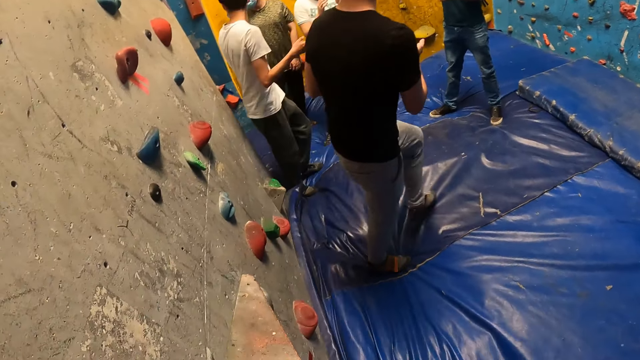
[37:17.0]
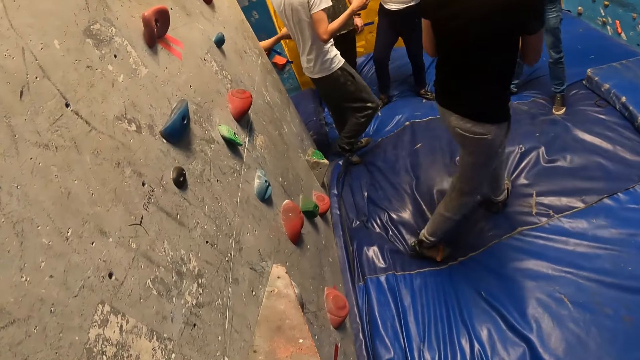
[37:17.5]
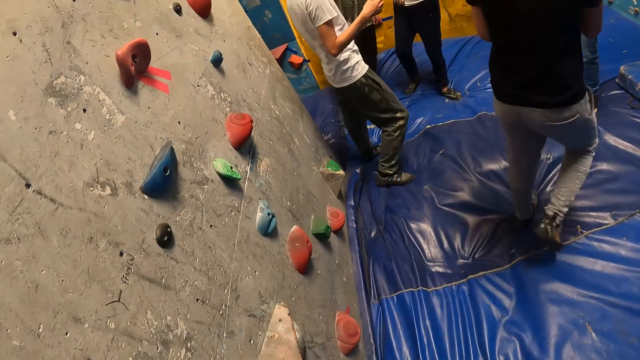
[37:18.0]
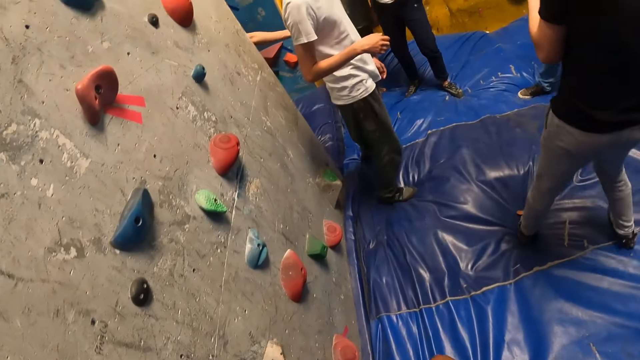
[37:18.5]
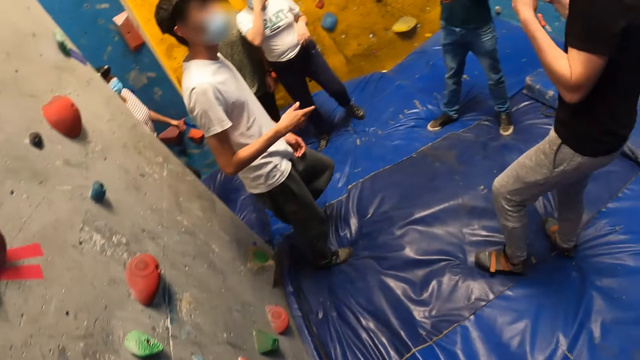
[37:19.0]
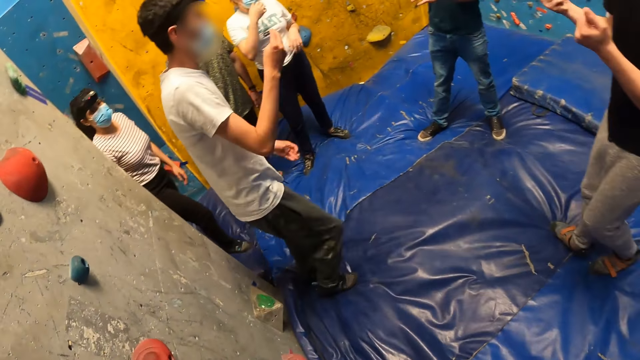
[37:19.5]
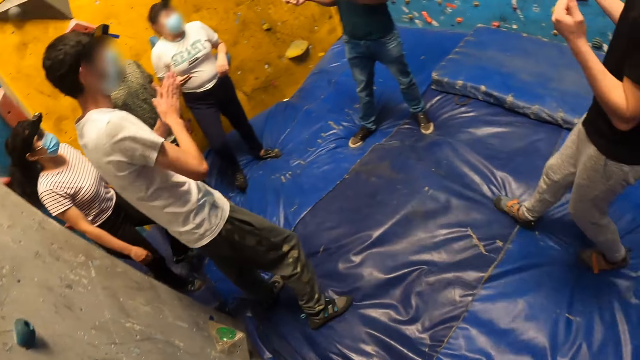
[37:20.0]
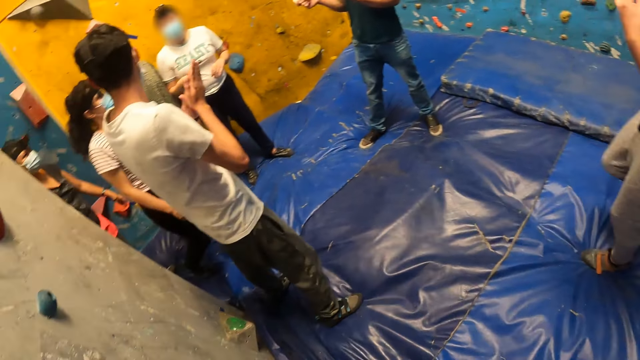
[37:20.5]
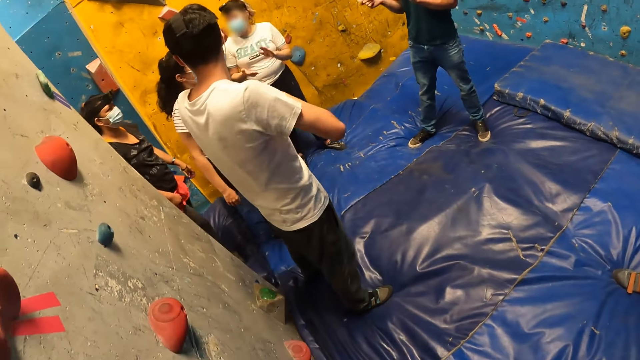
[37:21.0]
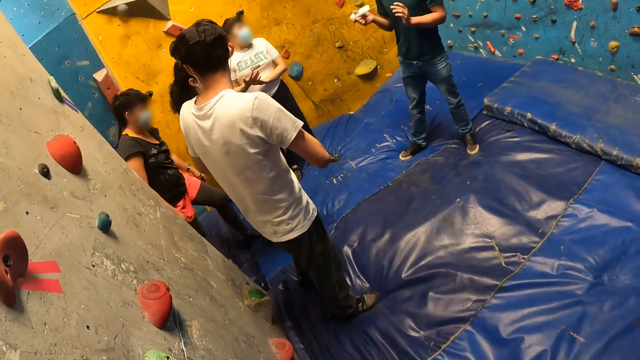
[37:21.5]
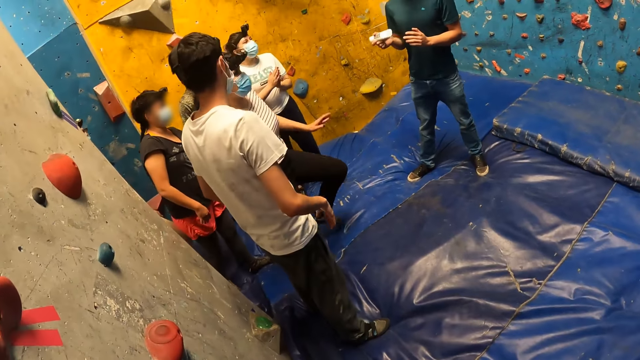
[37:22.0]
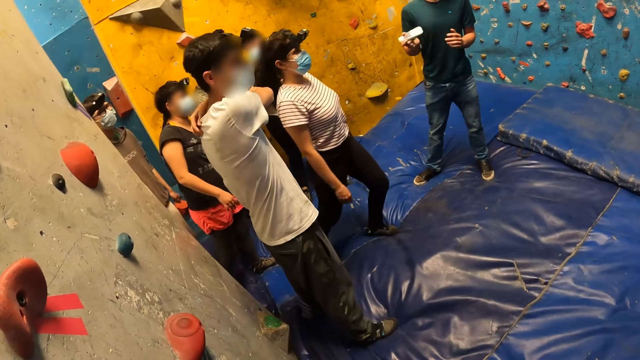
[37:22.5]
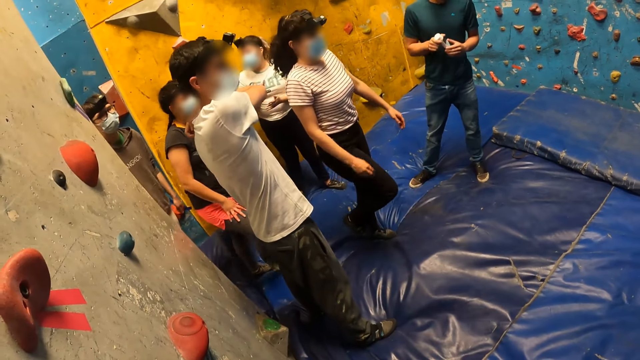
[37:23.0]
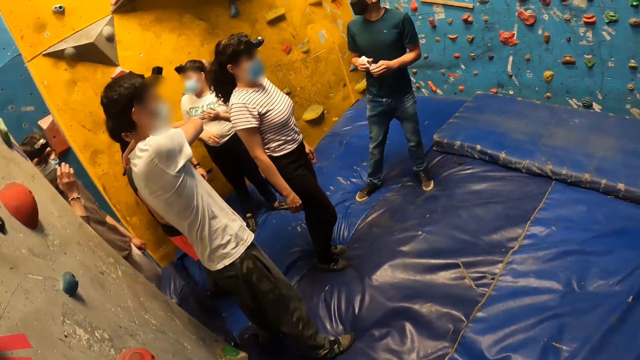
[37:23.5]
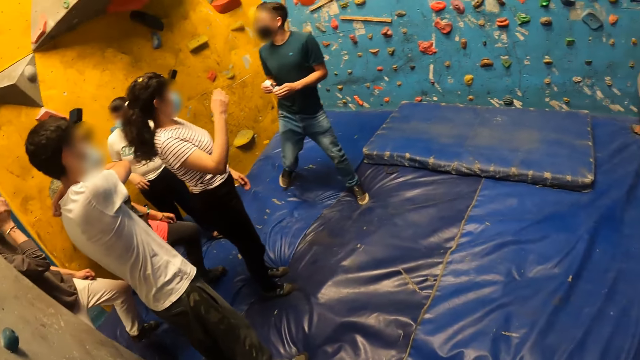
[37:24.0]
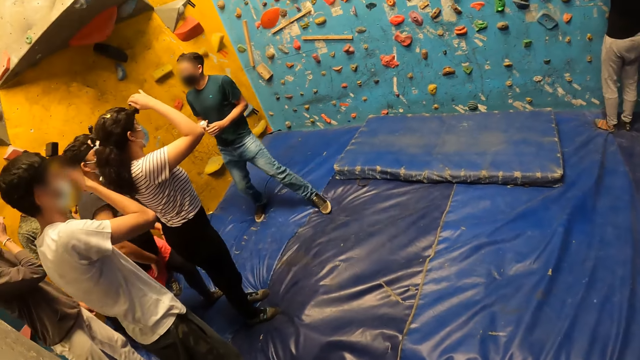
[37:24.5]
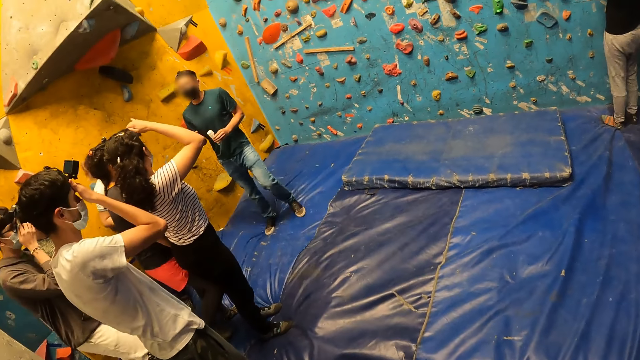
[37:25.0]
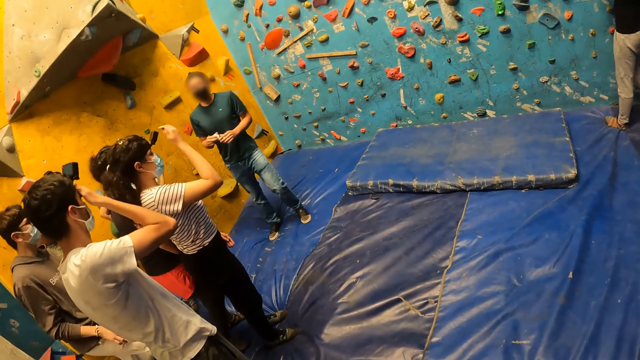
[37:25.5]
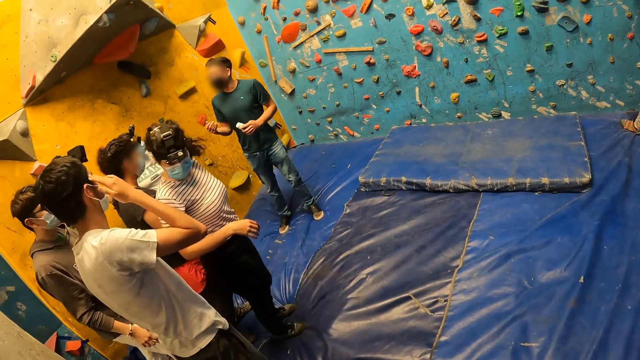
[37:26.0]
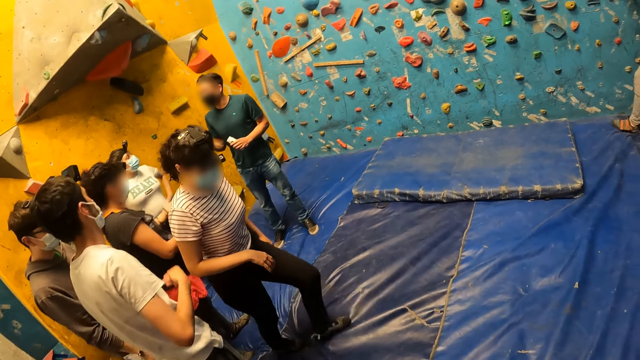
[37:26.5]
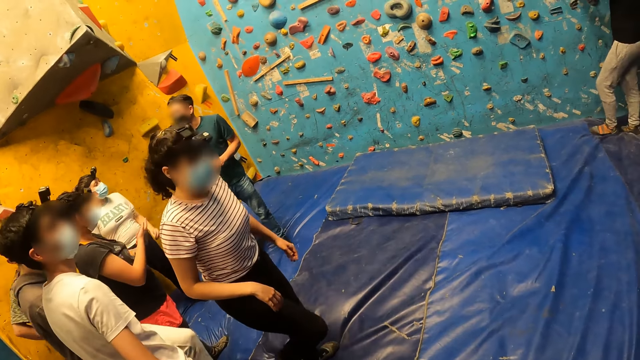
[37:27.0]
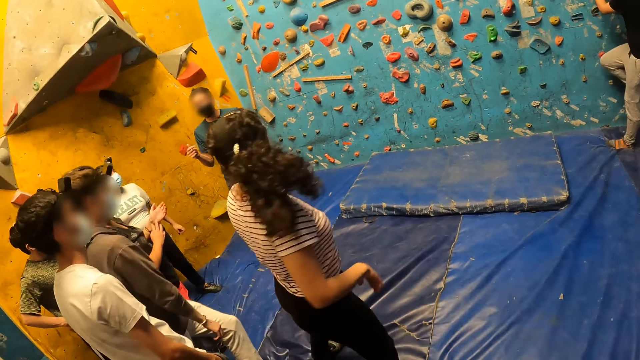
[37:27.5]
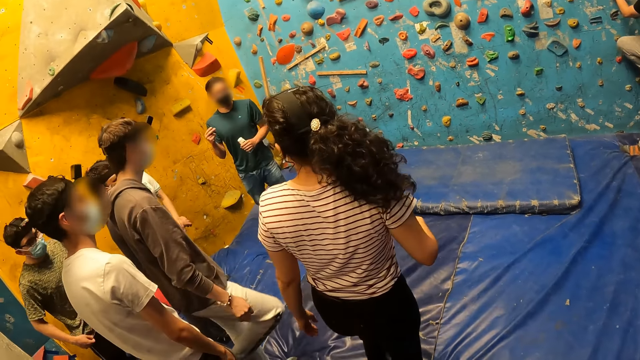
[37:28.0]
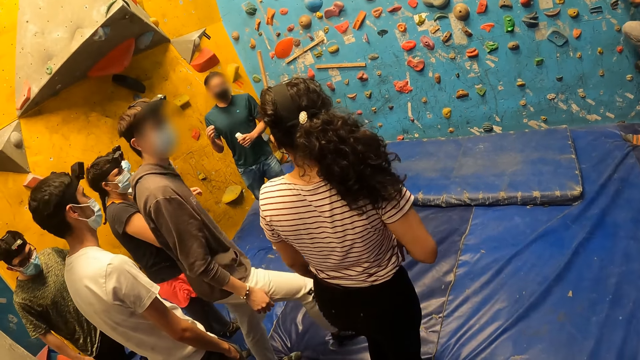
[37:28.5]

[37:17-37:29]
A man walks around. The camera wearer walks around. Another man passes the hand cream in his right hand to his left hand. Another man adjusts a nose mask on his face with his right hand. The camera wearer looks around. A woman adjusts a camera on her head with her right hand. Another man climbs the bouldering wall with the climbing hold. Another man adjusts a camera on his head with his right hand. Another man holds his right hand on his forehead. Another woman holds her right hand on her forehead and walks around.

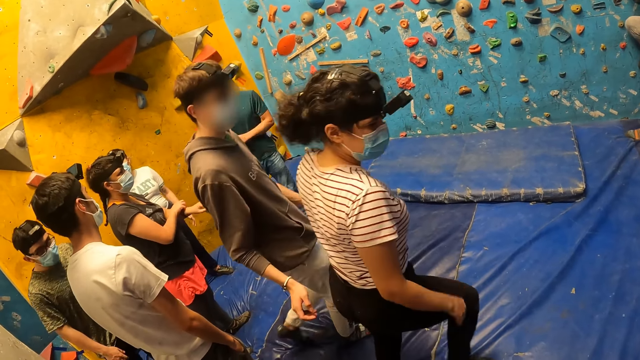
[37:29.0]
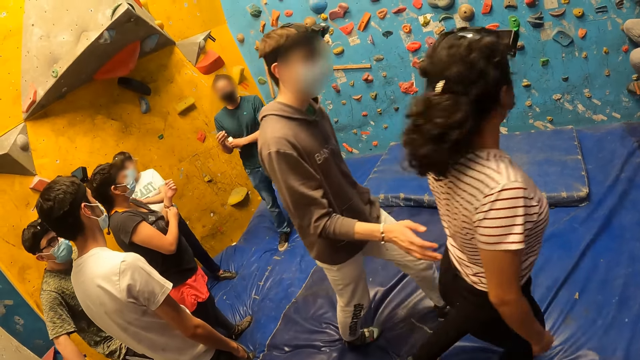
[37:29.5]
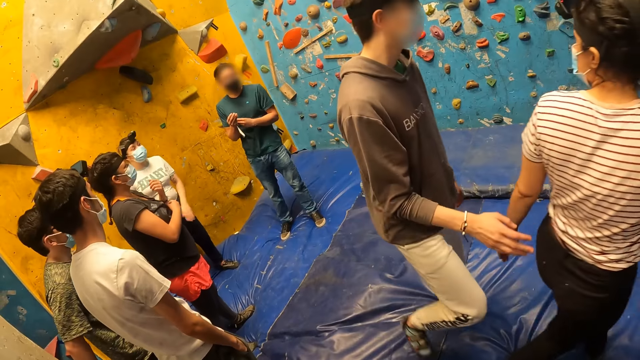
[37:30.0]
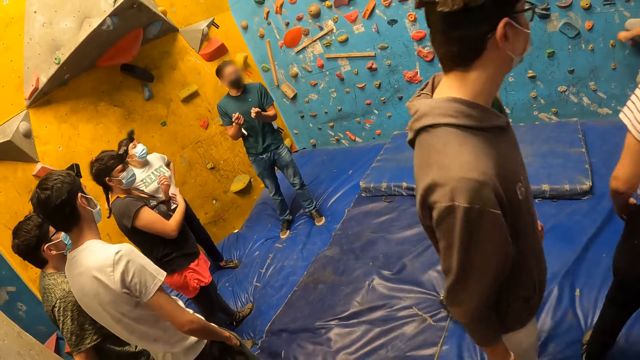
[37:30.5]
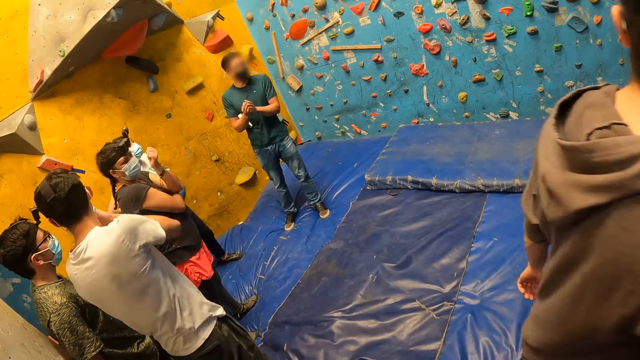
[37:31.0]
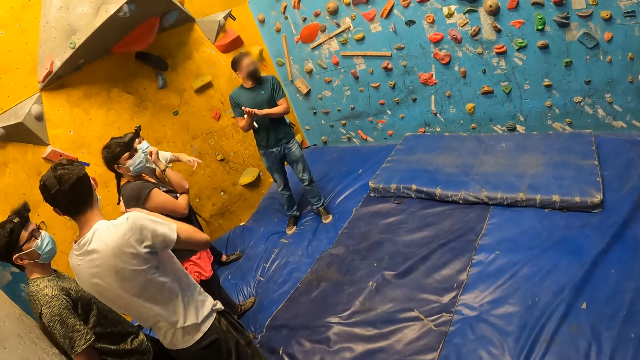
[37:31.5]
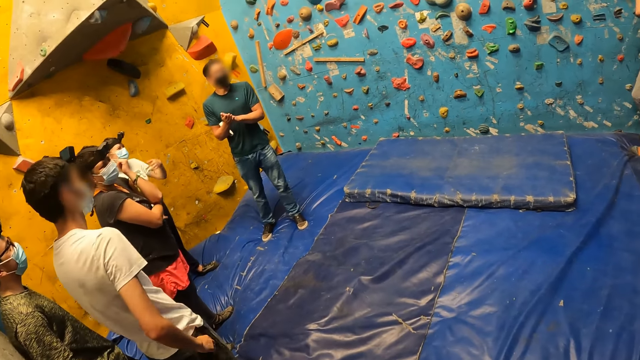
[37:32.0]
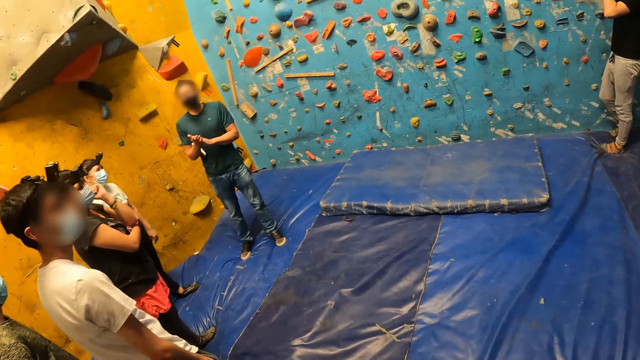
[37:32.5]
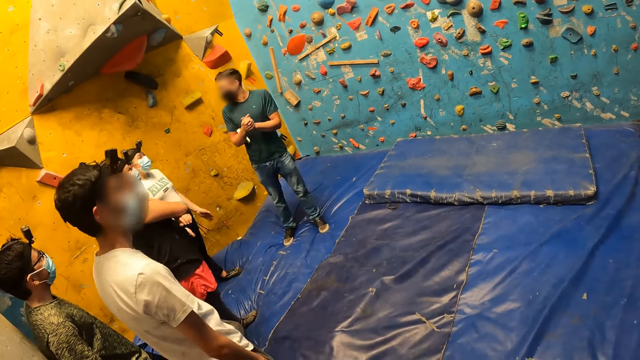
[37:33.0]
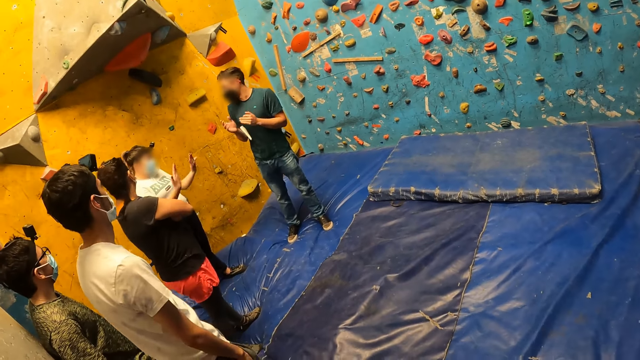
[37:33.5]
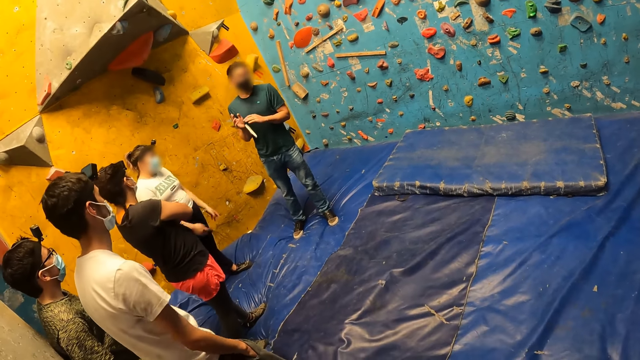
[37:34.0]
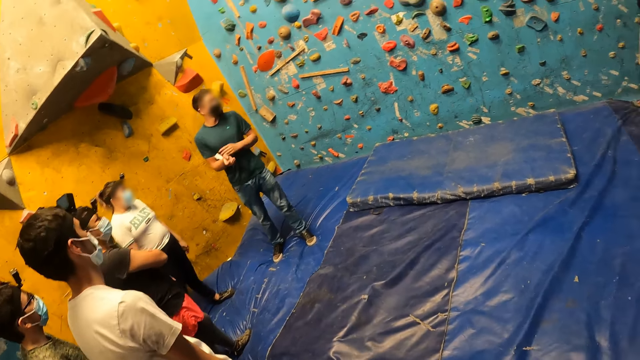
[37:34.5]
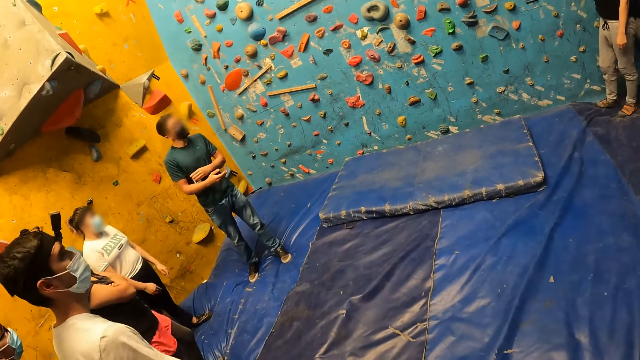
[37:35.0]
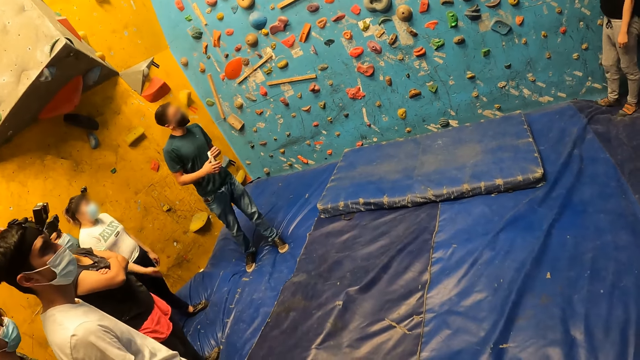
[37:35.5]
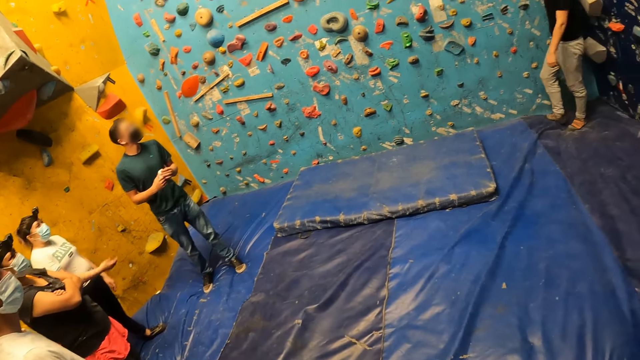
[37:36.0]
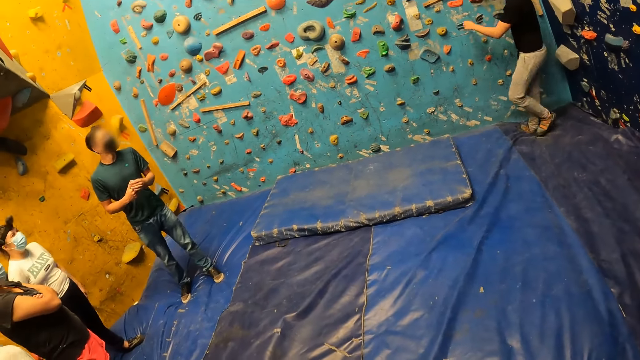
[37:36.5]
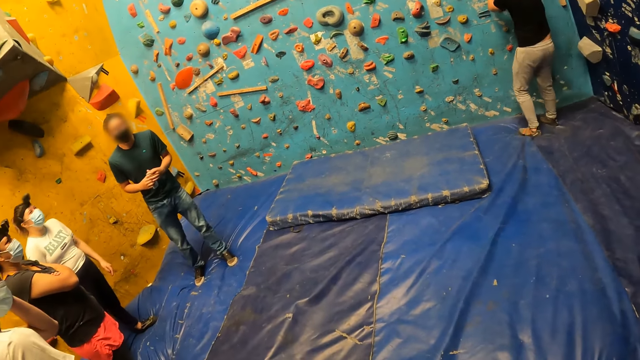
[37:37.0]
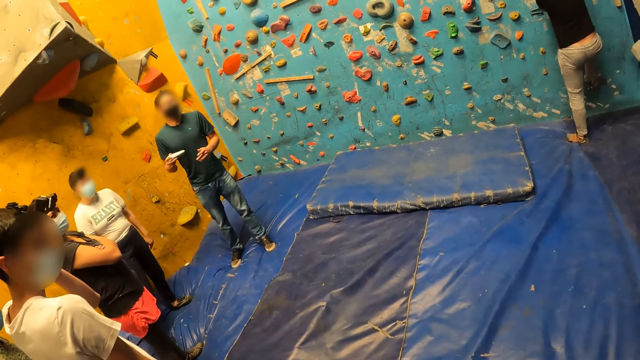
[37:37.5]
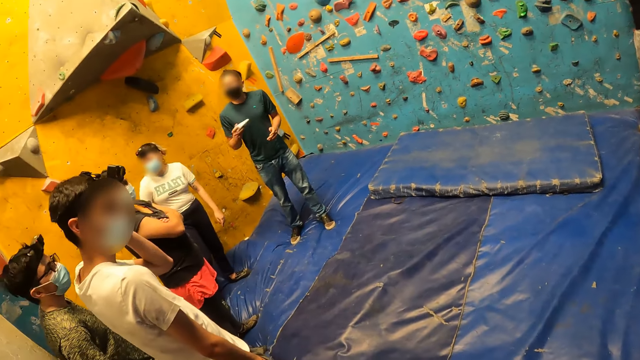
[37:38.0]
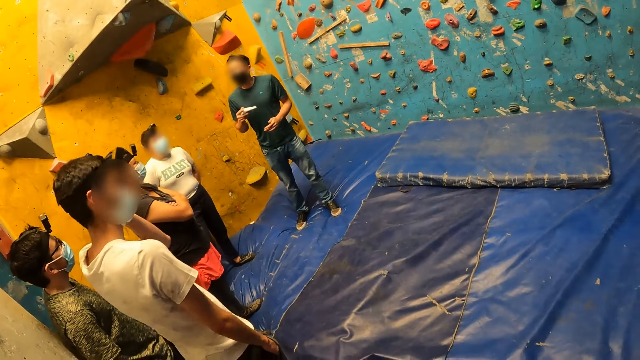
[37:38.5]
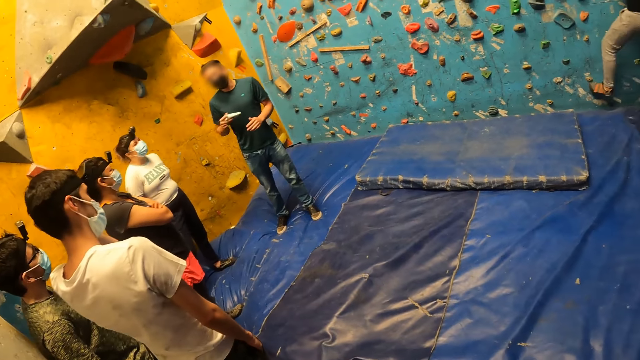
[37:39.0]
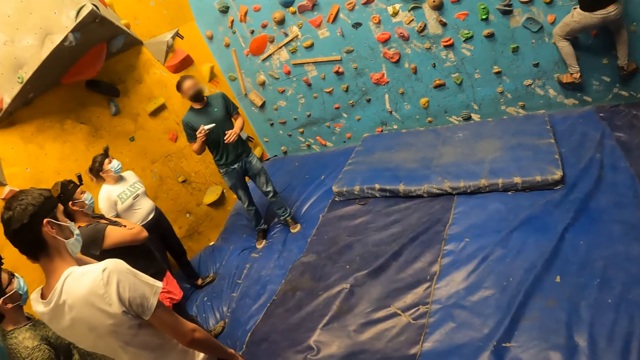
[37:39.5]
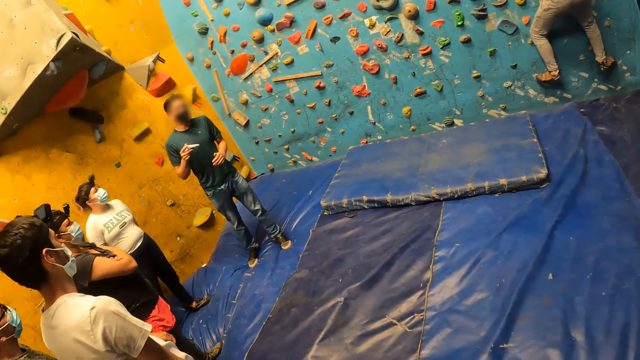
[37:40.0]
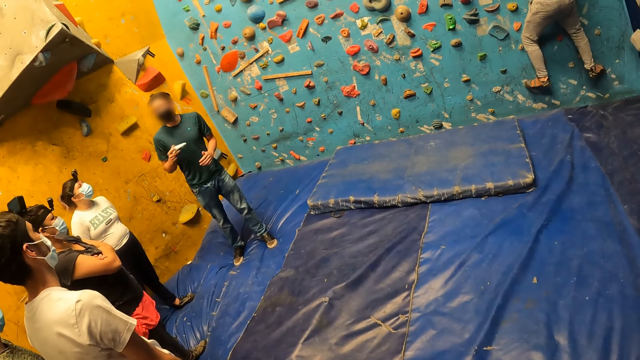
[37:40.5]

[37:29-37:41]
A man walks around. The camera wearer looks around. Another man holds the hand cream in his left hand. He holds the hand cream with both hands. Another man climbs the bouldering wall with the climbing hold. The second man shakes the hand cream in his right hand.
